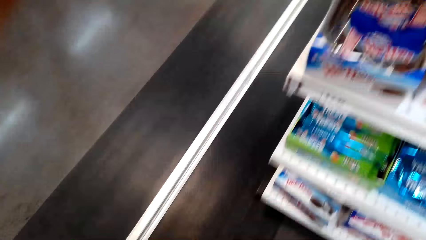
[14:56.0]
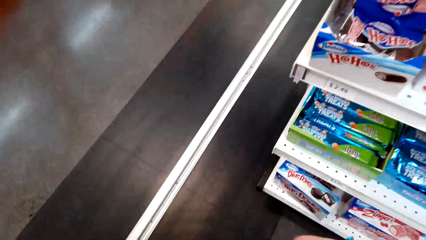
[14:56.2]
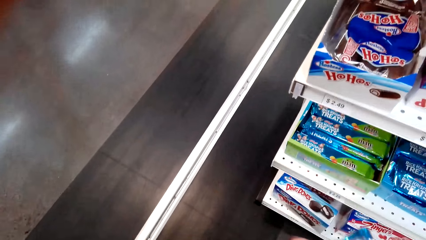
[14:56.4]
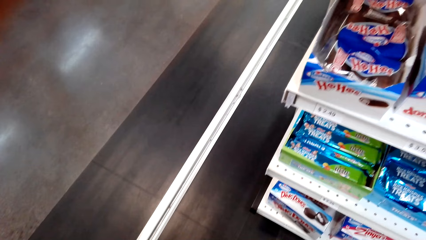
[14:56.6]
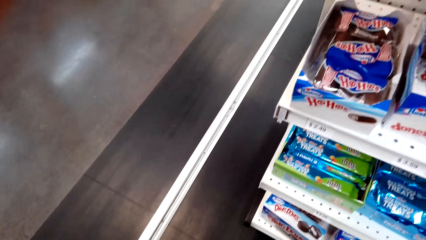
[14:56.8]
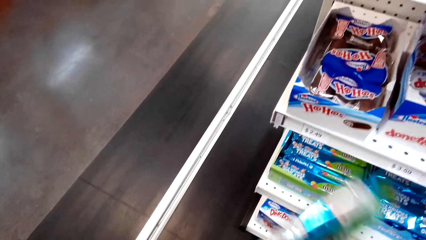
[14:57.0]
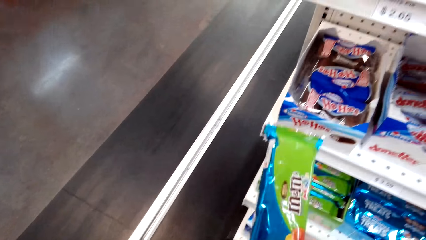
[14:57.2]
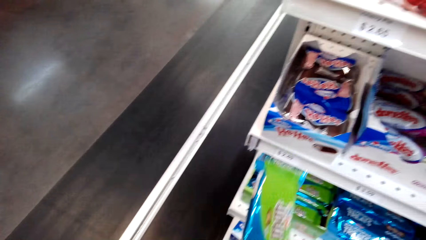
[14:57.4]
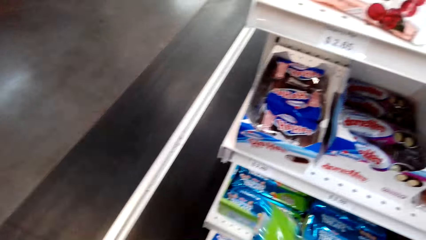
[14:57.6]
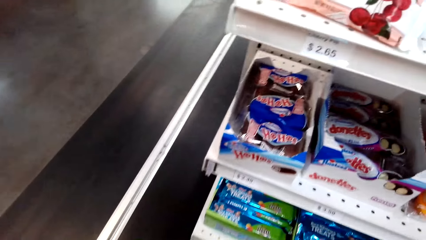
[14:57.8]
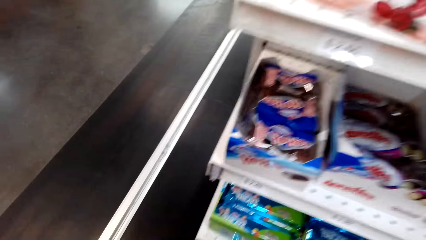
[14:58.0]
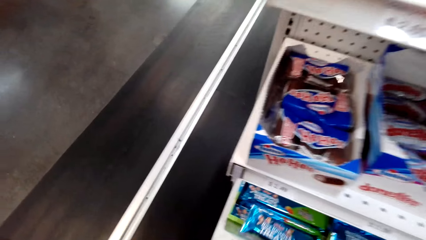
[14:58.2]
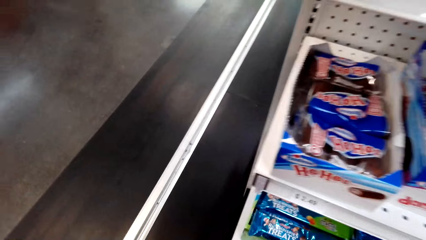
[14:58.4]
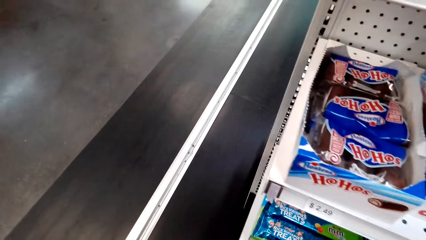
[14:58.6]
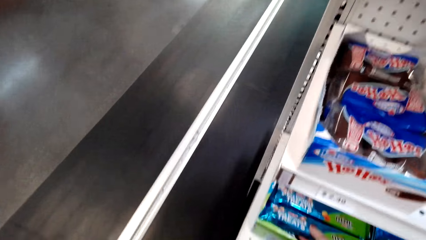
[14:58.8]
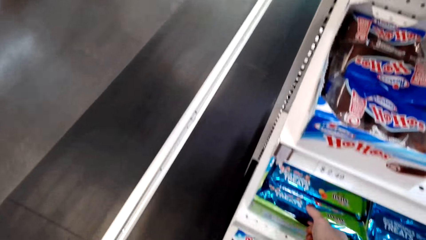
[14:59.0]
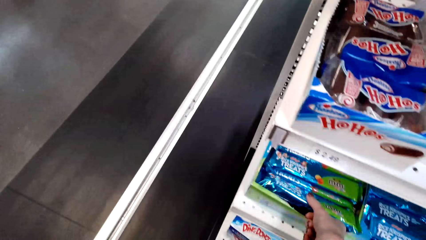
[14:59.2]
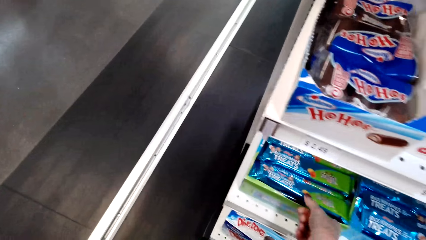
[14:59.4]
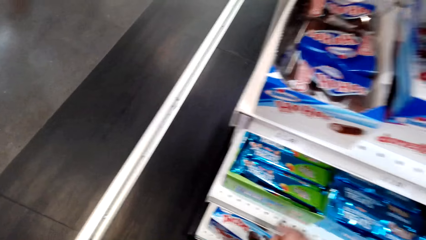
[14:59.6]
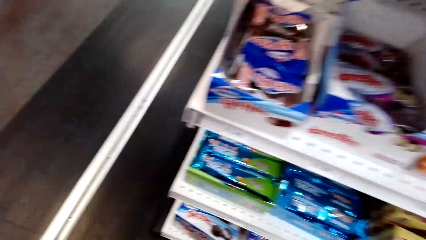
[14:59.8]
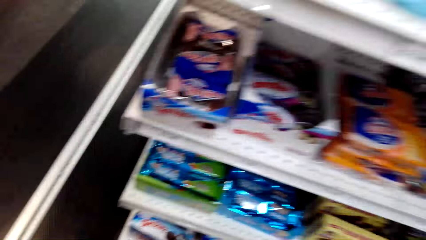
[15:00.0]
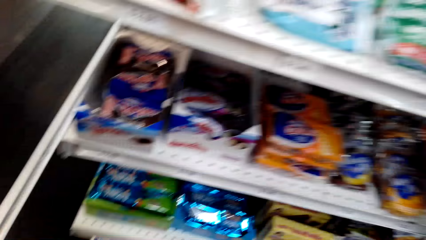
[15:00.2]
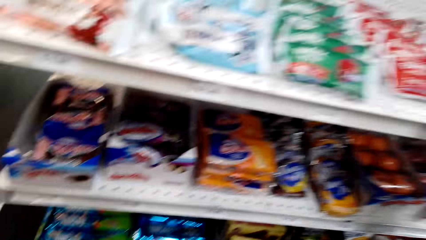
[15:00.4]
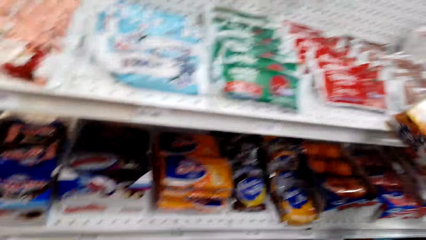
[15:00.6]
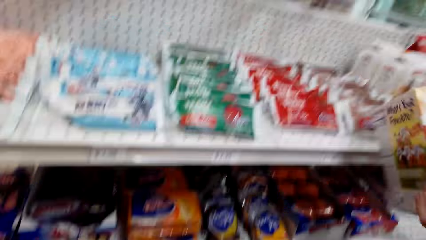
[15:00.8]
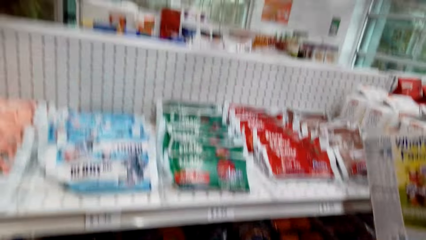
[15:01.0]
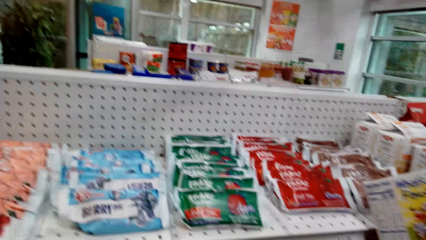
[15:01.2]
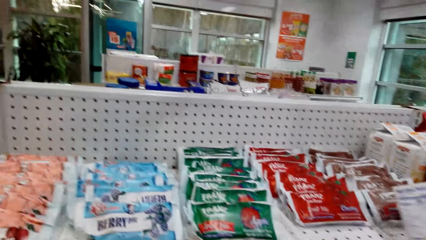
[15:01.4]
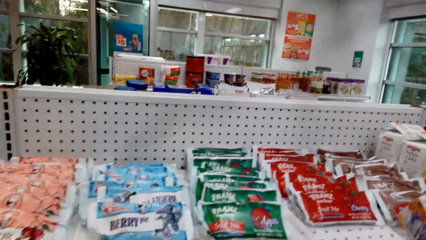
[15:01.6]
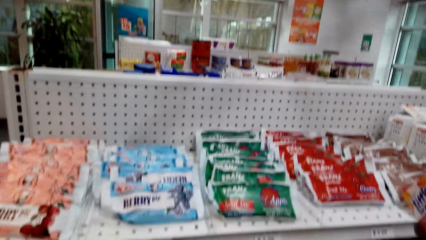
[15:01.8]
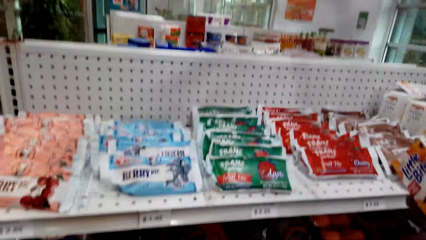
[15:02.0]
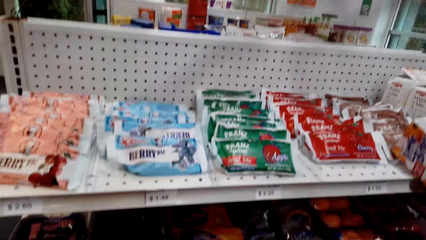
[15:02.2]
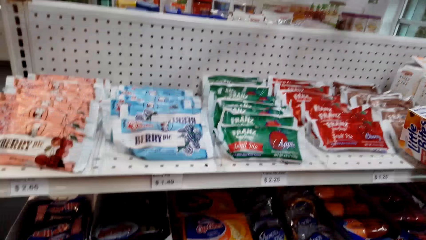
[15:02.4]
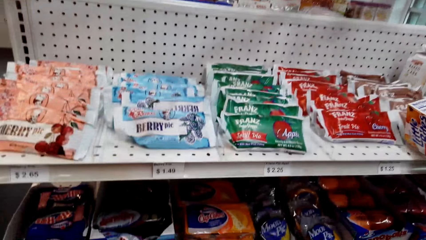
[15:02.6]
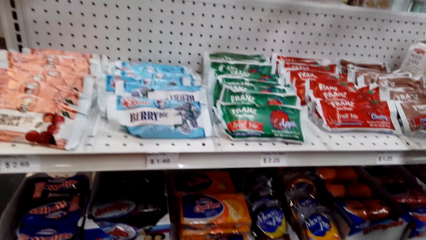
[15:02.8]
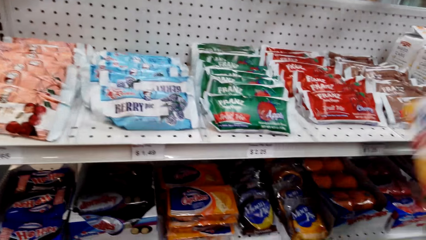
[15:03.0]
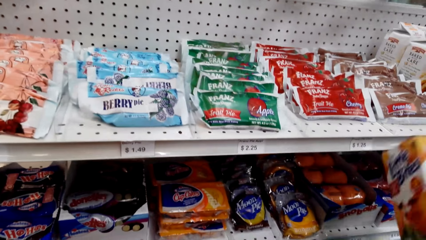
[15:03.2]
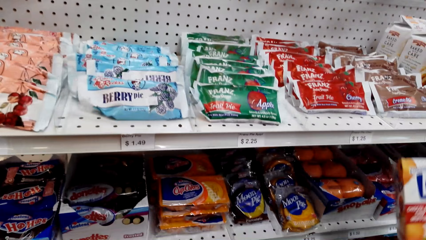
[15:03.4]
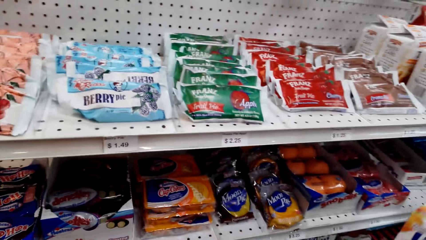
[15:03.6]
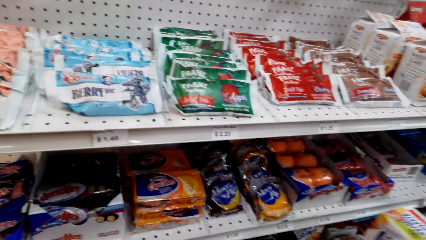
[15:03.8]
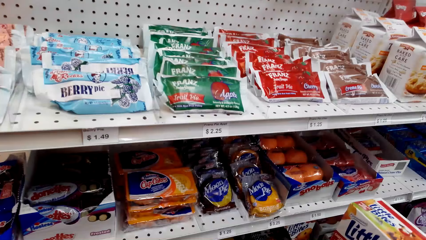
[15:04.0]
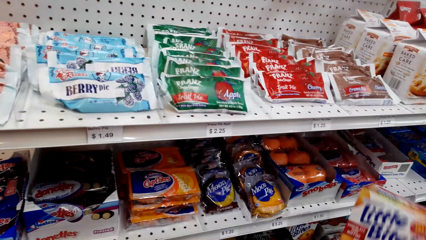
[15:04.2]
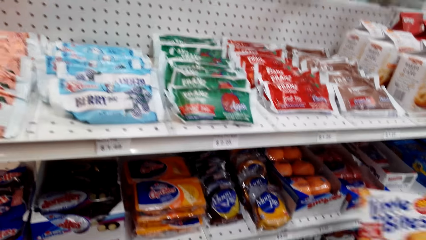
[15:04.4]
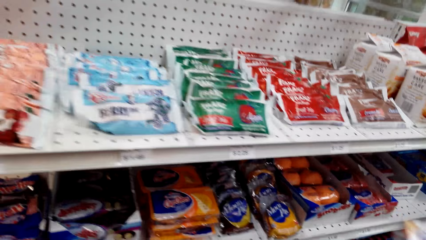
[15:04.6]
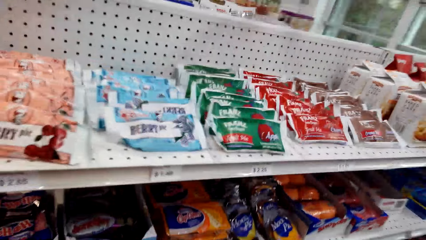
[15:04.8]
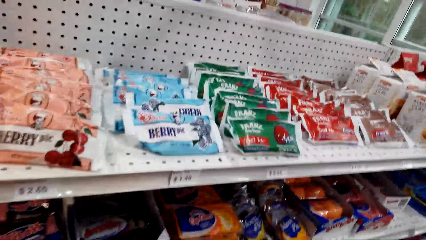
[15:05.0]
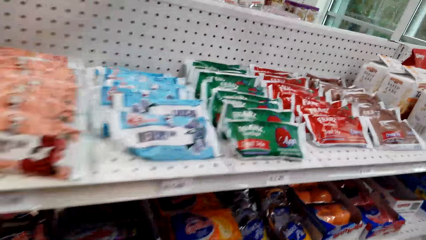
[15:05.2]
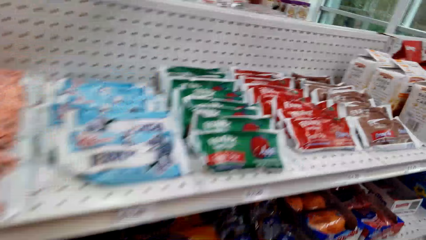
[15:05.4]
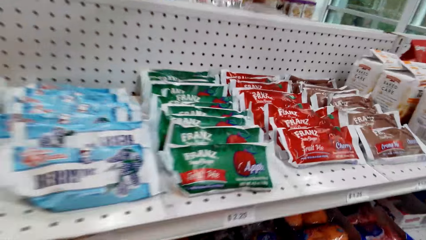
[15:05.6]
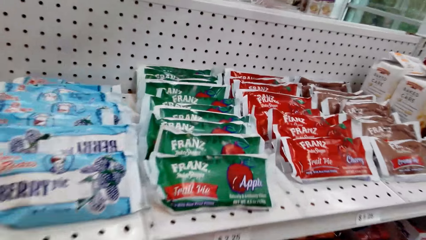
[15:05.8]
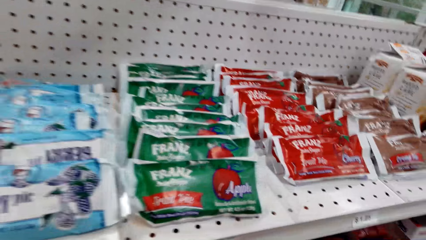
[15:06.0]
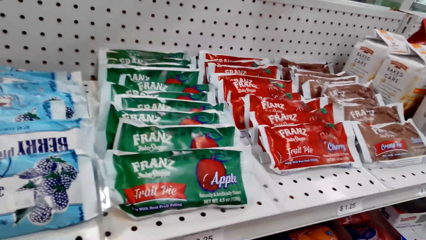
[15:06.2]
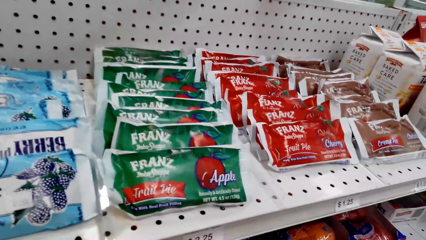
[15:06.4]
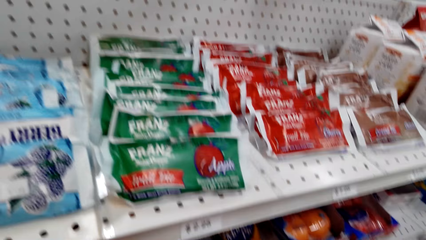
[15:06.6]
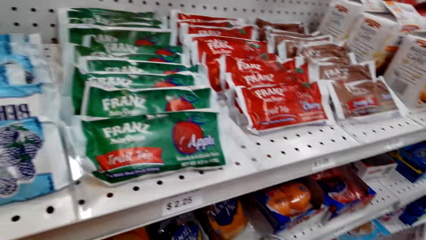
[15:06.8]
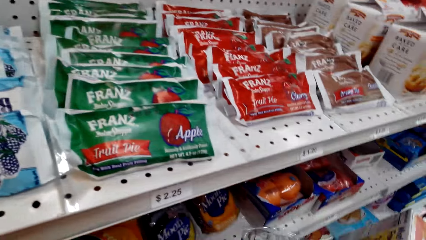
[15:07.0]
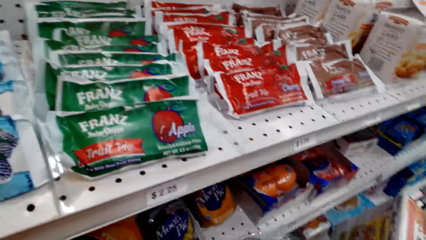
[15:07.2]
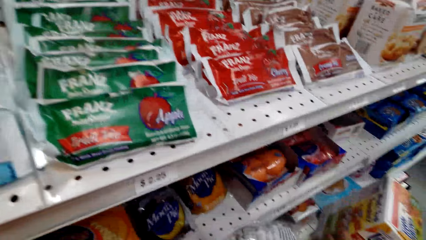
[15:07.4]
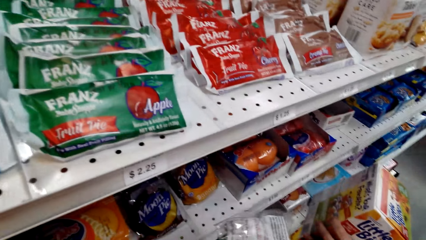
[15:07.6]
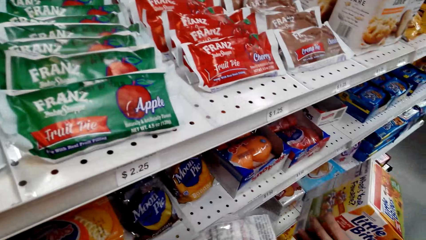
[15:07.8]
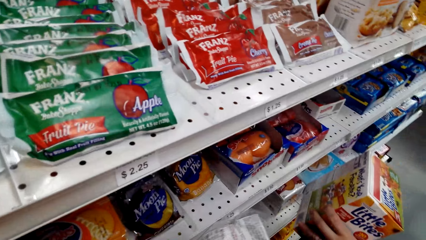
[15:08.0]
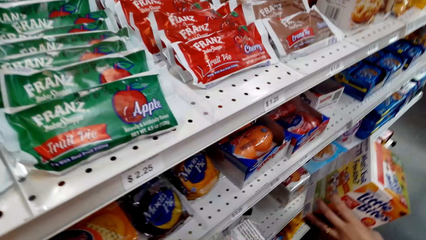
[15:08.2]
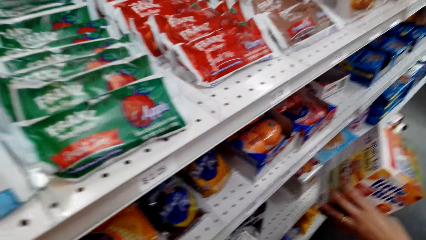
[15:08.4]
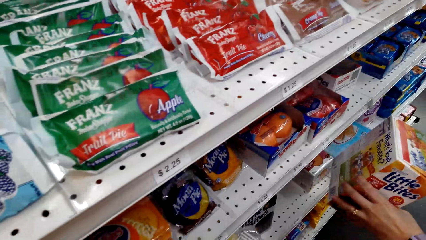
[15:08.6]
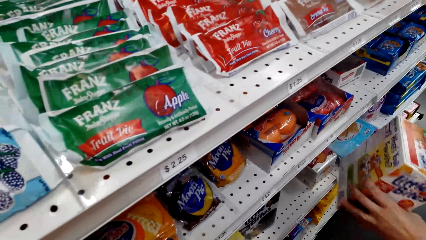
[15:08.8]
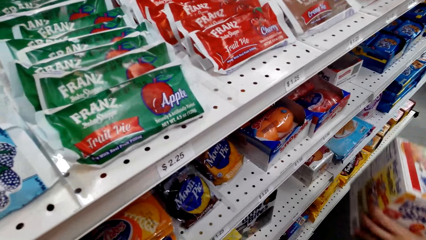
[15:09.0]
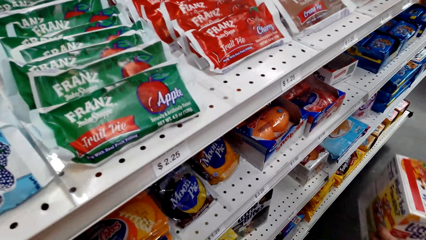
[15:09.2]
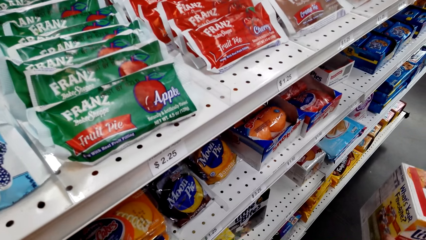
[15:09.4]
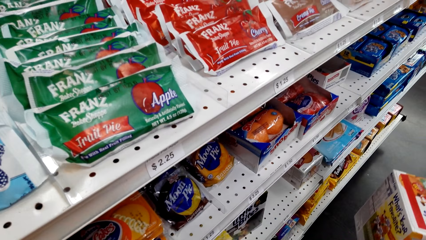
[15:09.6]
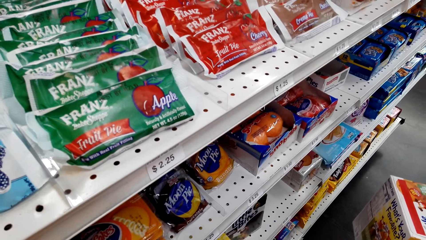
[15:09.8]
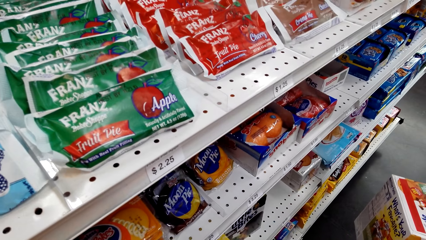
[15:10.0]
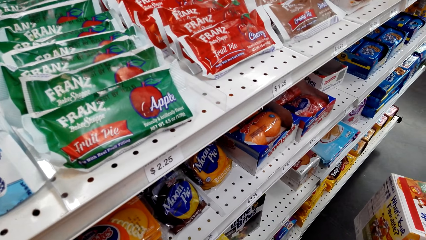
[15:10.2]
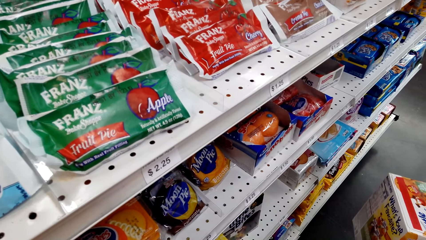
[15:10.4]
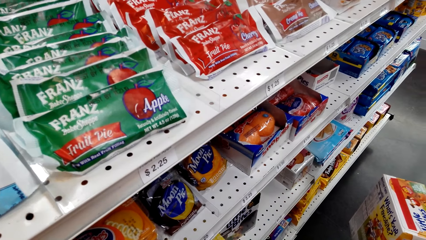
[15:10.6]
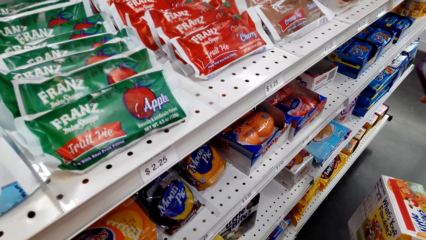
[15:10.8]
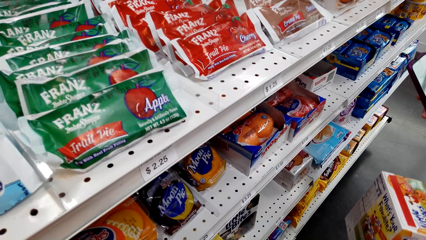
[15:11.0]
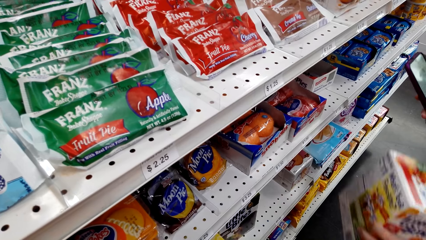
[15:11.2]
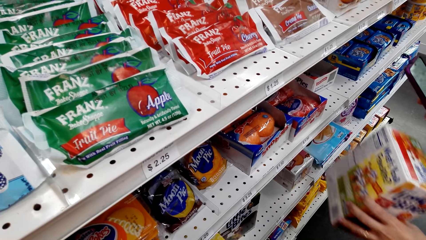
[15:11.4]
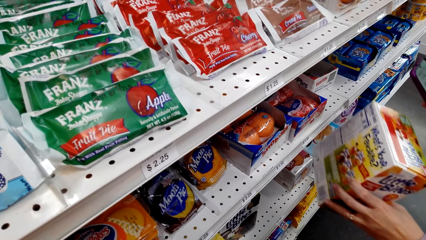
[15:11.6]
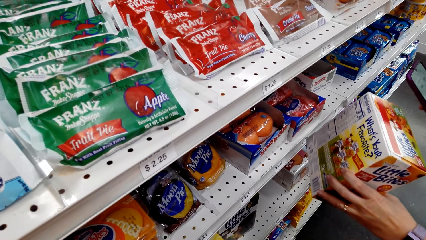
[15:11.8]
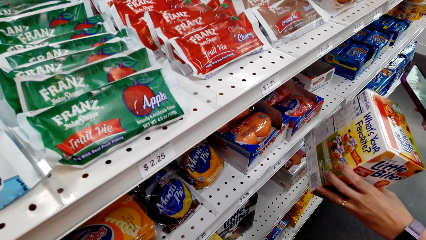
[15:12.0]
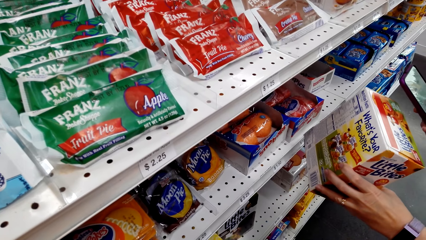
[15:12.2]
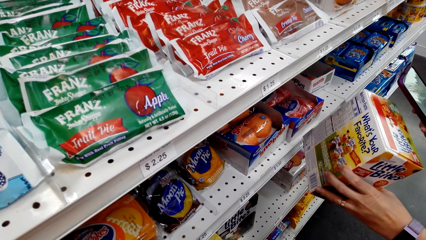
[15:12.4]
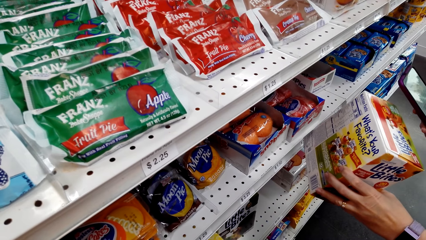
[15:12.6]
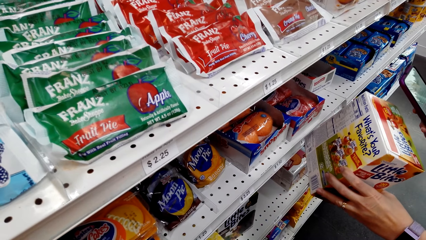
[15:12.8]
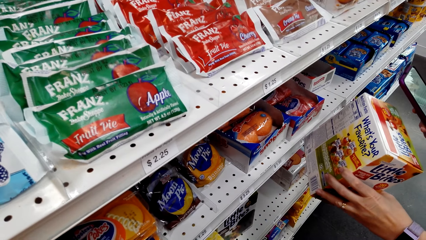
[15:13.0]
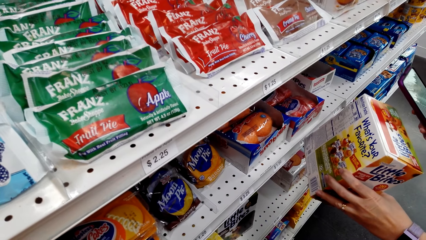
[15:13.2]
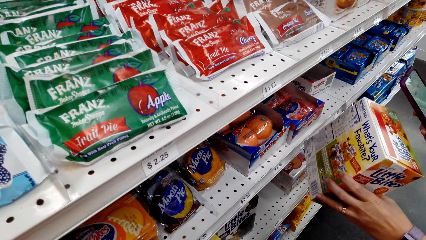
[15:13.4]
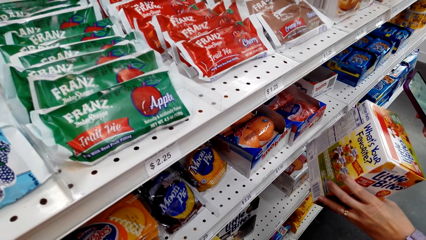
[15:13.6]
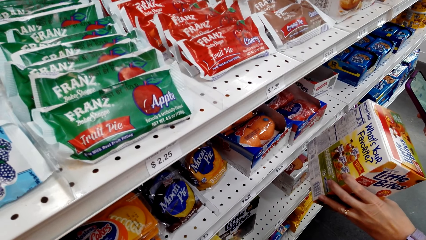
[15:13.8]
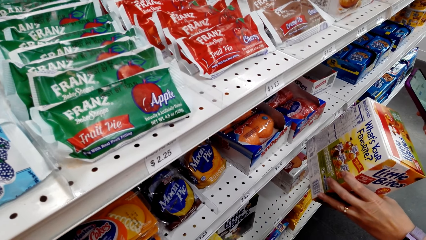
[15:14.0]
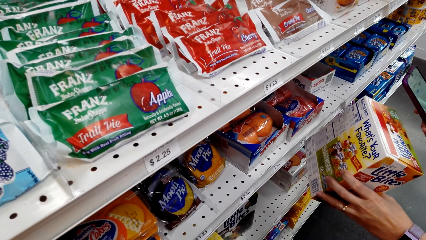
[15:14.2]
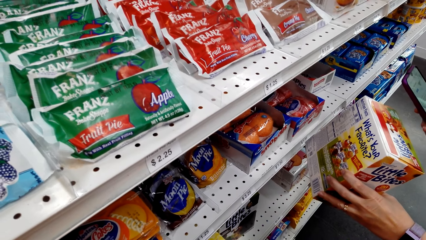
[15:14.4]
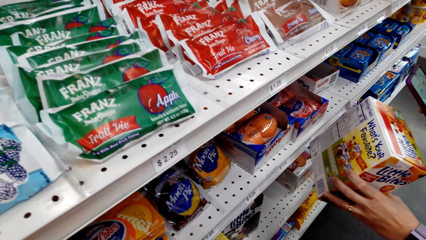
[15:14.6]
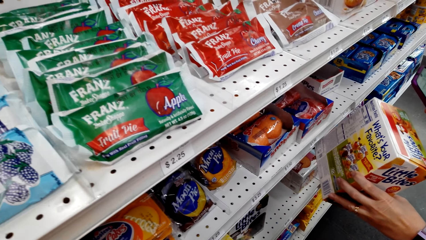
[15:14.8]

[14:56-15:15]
The camera wearer picks a packet of biscuits. They return the packet of biscuits in the box. They inspect the shelf. They stare at the shelf. A lady looks at the packet of bites. The camera wearer looks around the shelf. They pick a pack of something. The lady uses the phone and takes a photo of the pack of bites.
